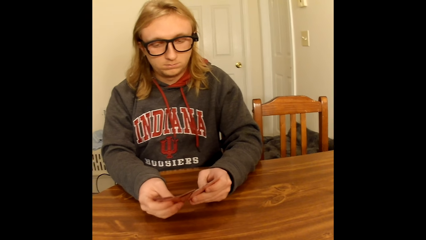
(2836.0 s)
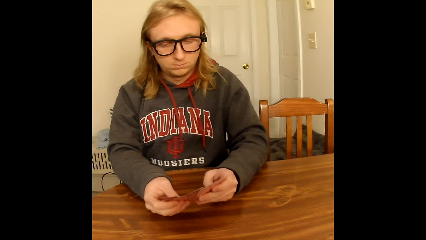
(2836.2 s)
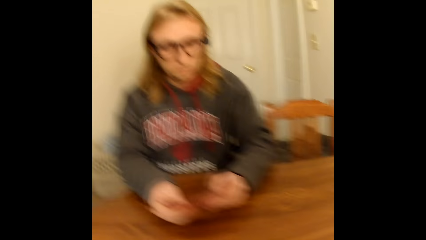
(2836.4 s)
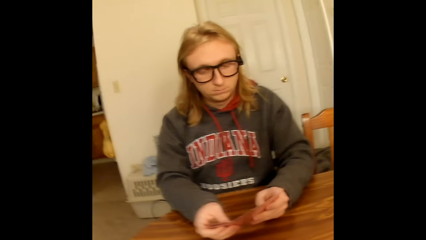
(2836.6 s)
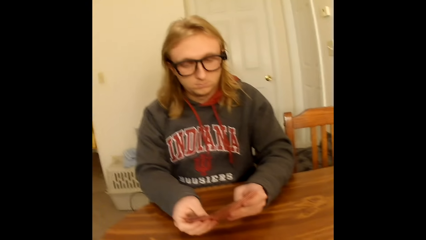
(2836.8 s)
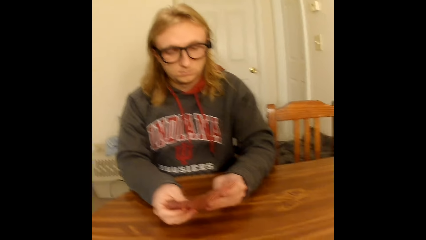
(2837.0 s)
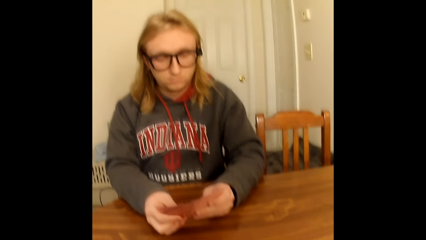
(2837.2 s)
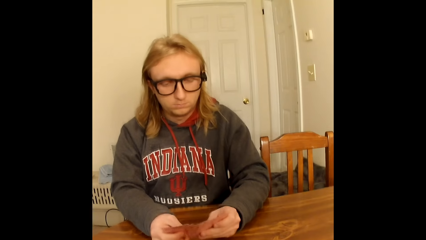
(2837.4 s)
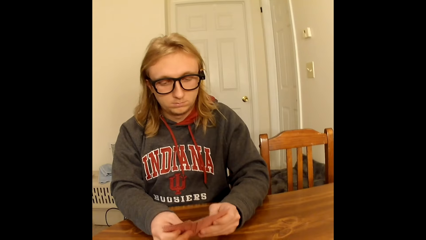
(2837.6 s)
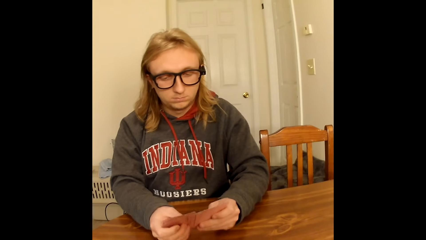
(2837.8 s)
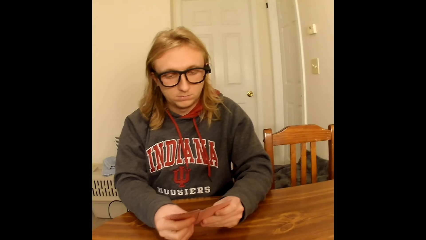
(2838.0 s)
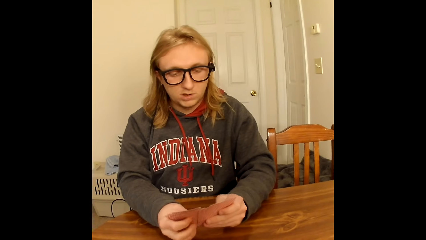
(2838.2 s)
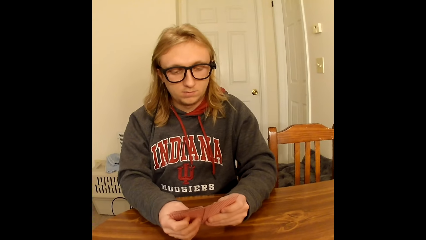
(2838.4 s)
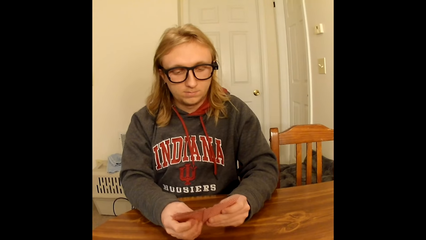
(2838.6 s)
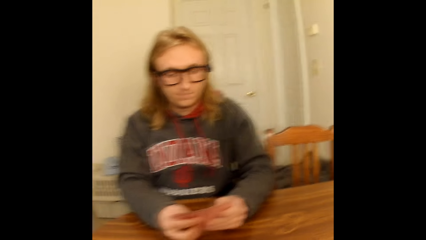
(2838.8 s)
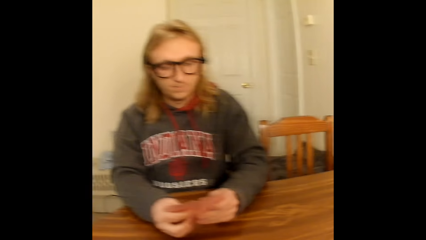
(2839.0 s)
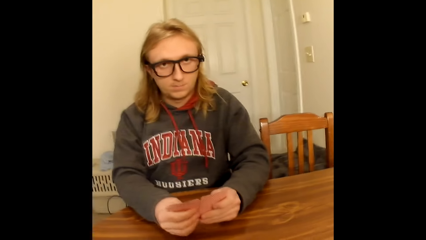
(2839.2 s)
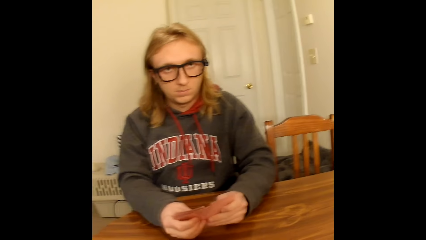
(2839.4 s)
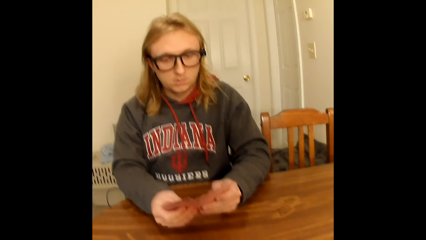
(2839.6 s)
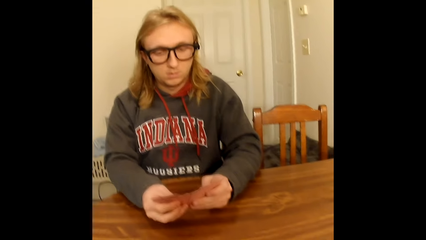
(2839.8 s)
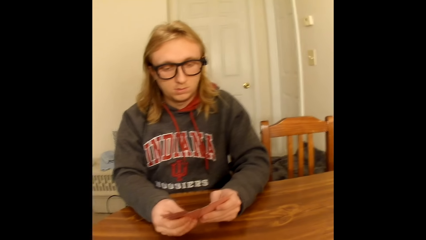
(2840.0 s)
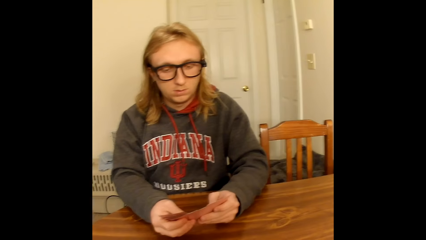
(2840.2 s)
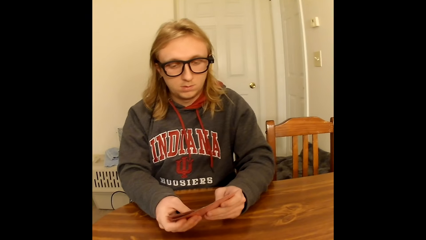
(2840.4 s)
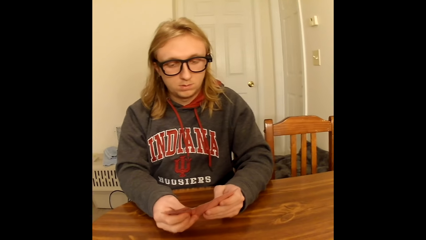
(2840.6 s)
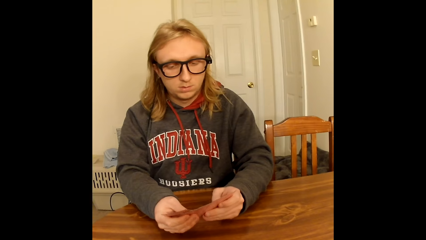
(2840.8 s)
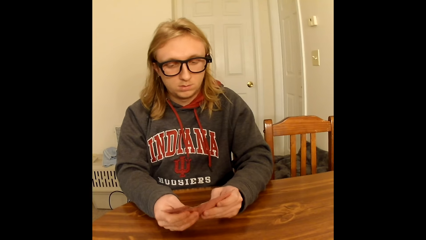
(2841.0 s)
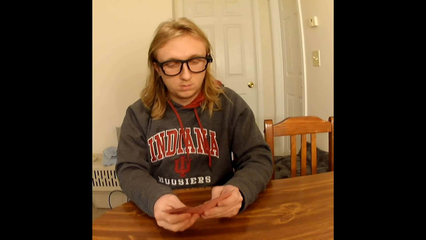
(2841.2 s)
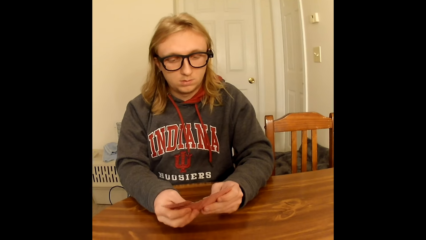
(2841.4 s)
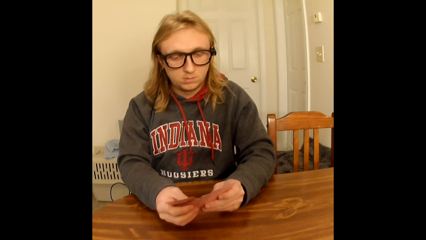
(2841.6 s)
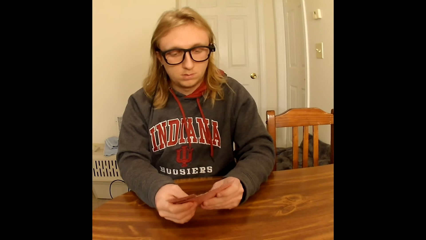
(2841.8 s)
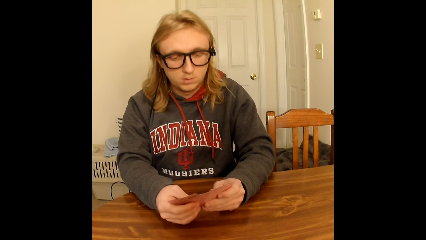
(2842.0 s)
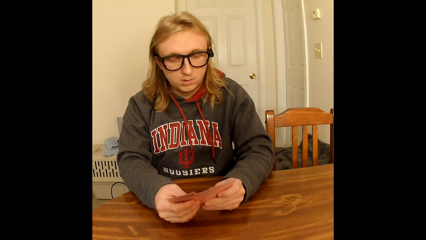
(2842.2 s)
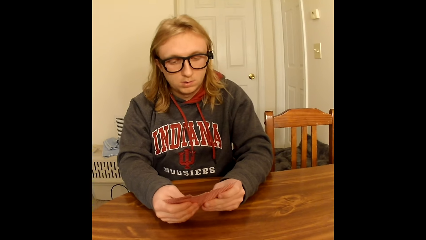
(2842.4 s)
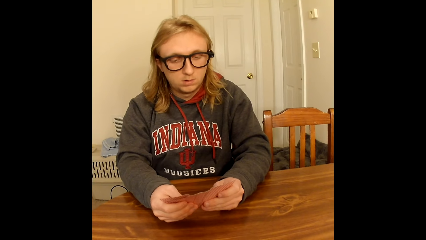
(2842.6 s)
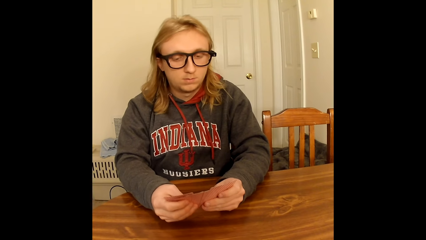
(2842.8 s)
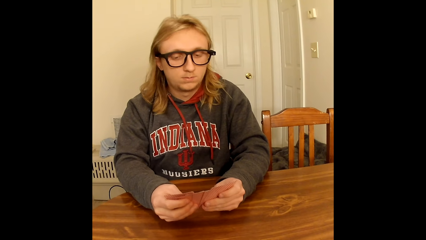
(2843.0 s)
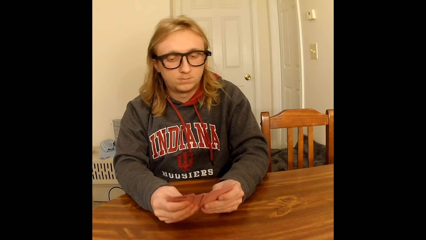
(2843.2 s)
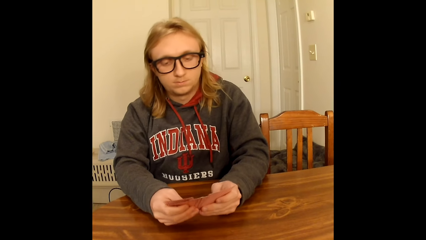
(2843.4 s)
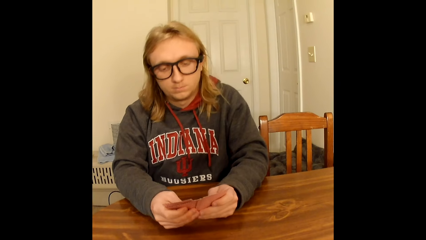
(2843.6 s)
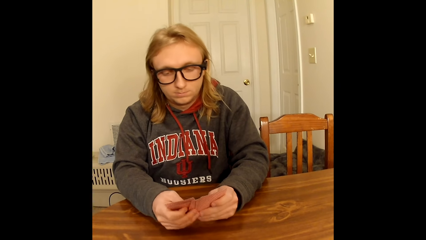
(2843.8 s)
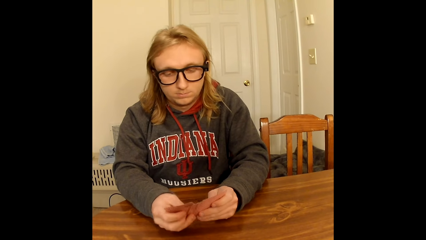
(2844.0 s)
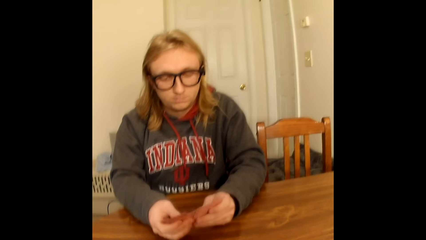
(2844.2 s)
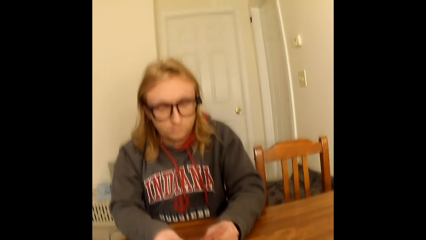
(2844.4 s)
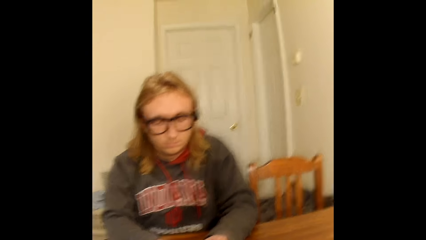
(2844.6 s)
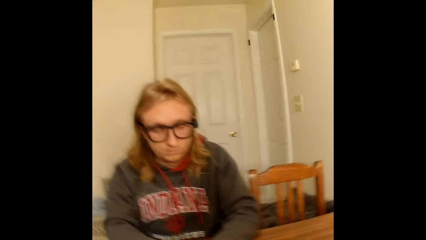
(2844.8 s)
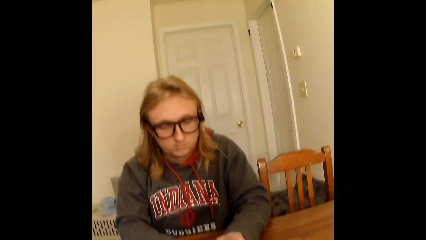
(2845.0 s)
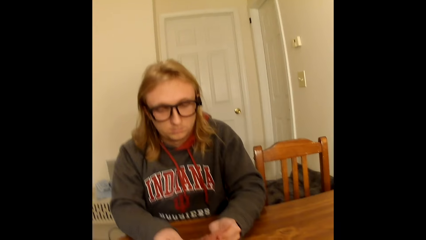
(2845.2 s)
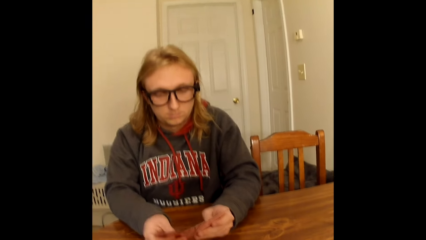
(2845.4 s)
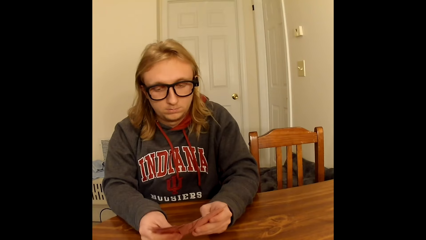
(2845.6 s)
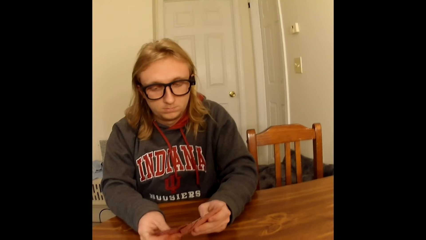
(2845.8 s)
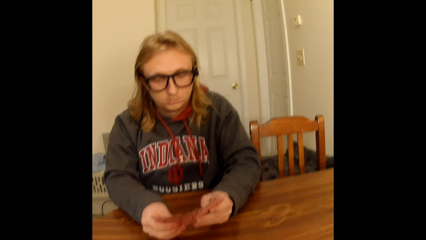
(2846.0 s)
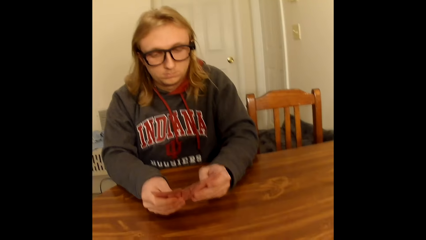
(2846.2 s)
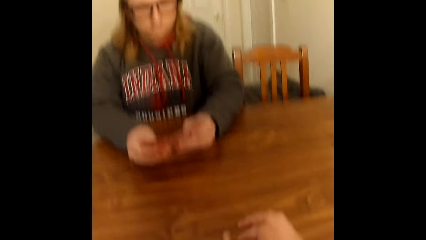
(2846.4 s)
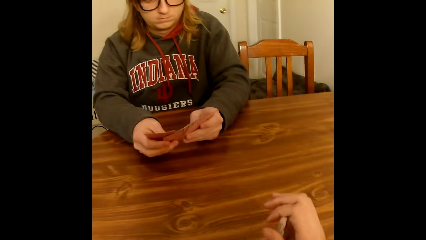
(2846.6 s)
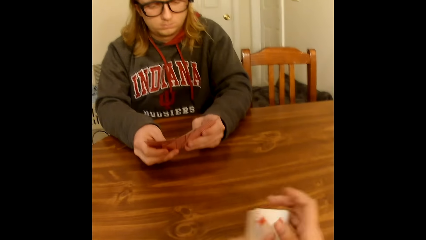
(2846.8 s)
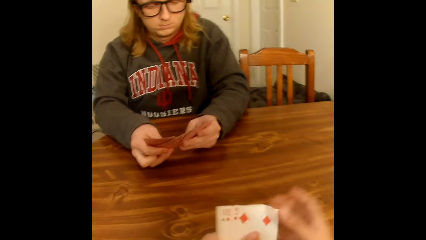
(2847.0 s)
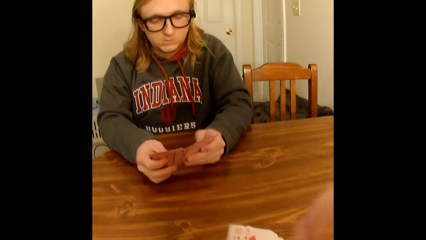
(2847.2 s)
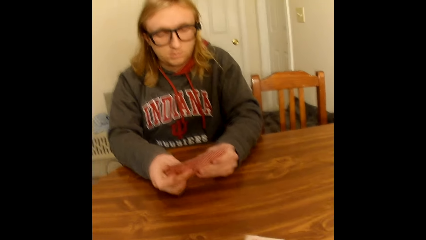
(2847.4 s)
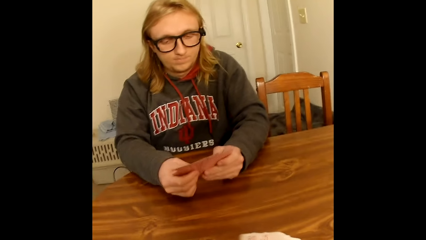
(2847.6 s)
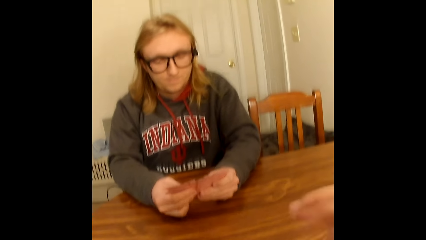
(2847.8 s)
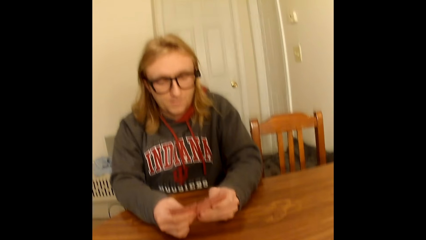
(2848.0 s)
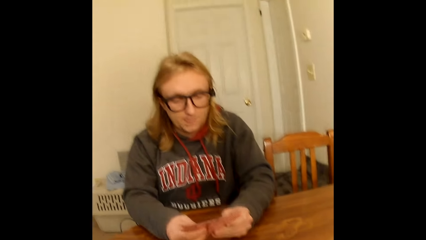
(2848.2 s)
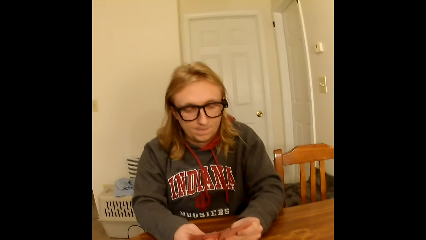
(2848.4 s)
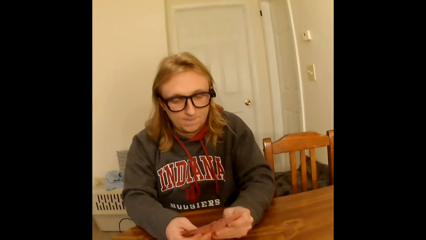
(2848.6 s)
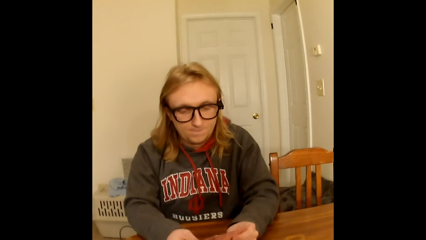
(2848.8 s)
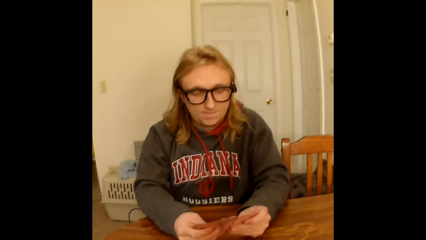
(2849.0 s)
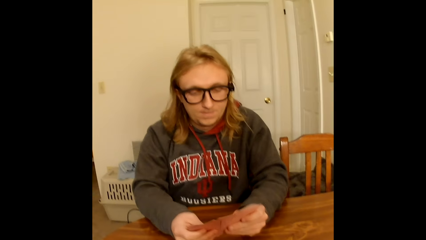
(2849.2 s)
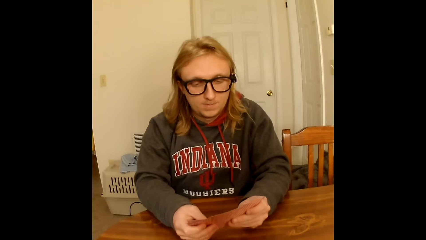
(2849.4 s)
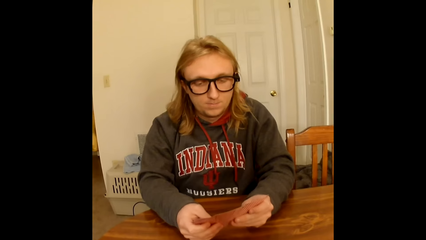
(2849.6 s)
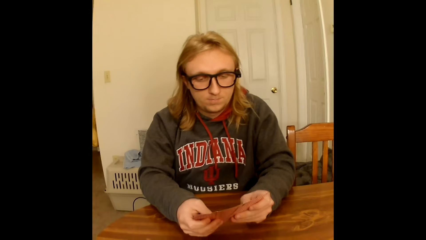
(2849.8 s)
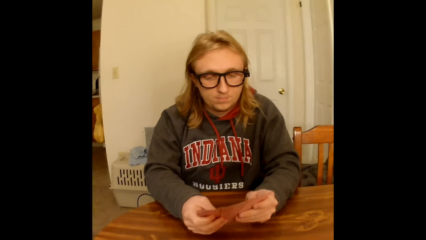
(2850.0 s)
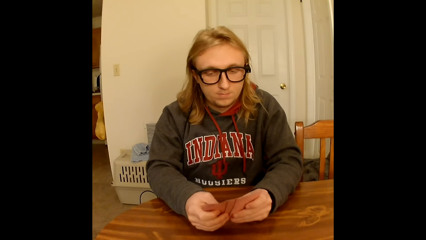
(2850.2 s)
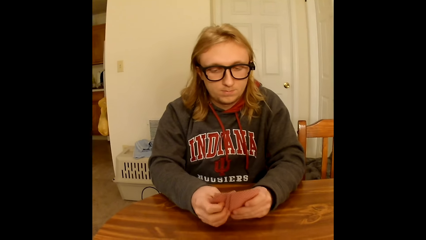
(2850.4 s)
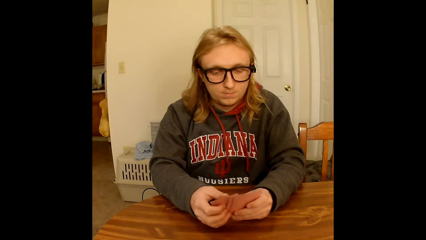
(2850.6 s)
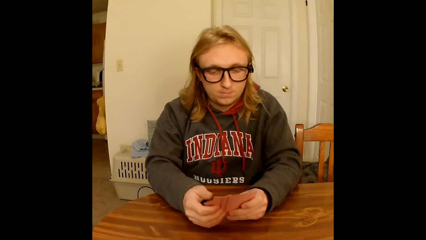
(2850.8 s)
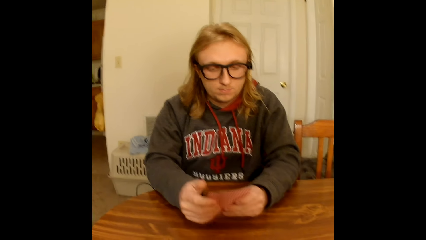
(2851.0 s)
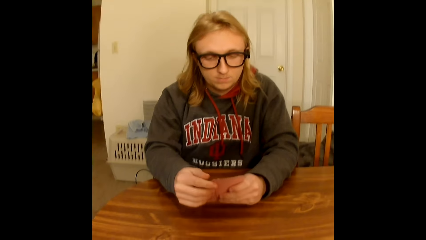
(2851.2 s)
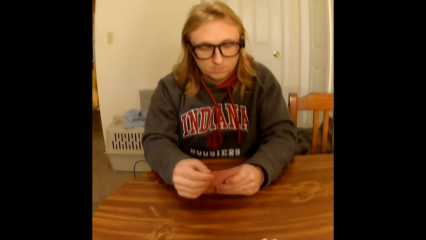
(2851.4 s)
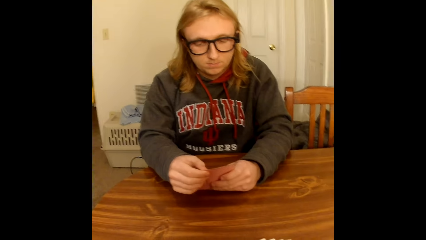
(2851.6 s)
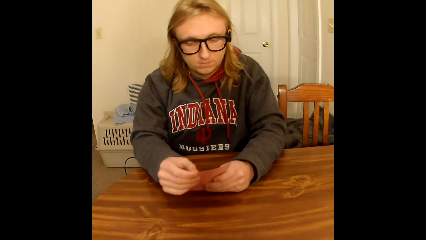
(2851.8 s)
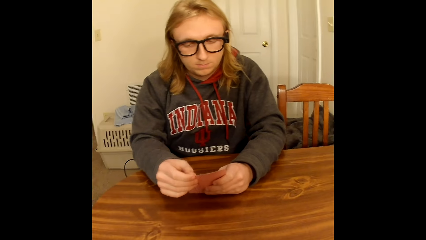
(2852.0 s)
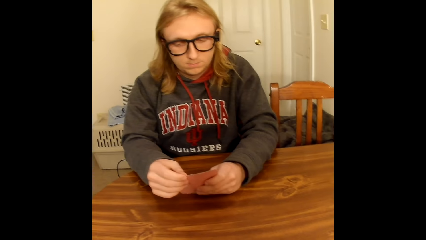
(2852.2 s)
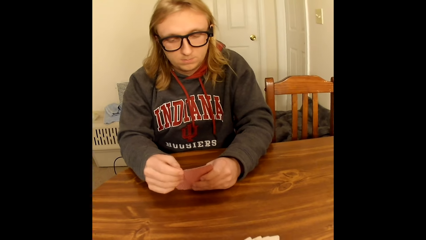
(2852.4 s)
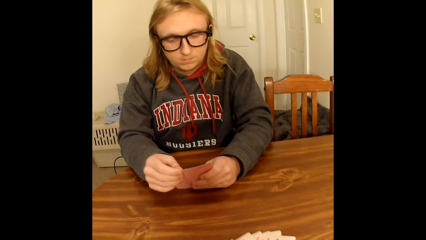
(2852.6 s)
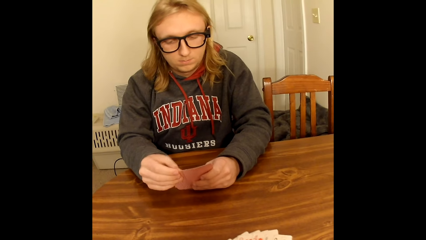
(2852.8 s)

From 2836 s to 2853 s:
A male adjusts the cards. The camera wearer converses with the male. She arranges the playing cards in both hands on the table with both hands. She touches her face with her right hand. She holds the deck of playing cards face up to her with both hands on the table. She converses with the male. The male adjusts the cards.
